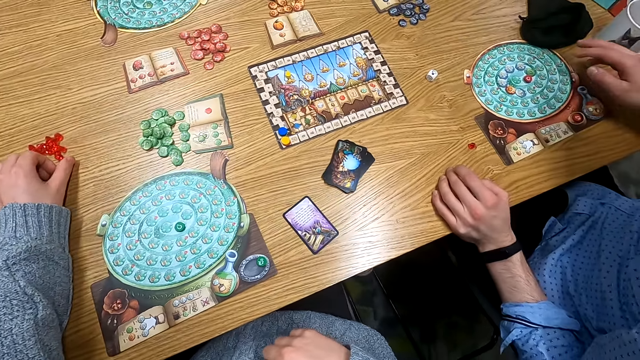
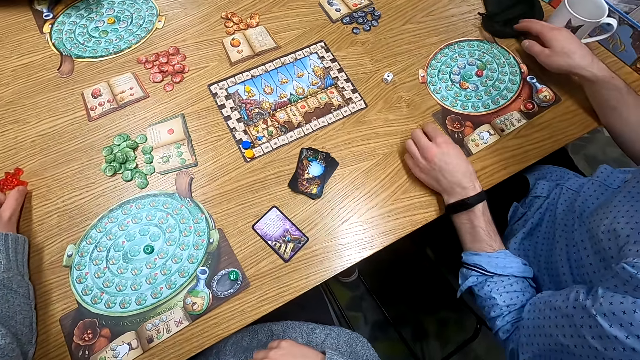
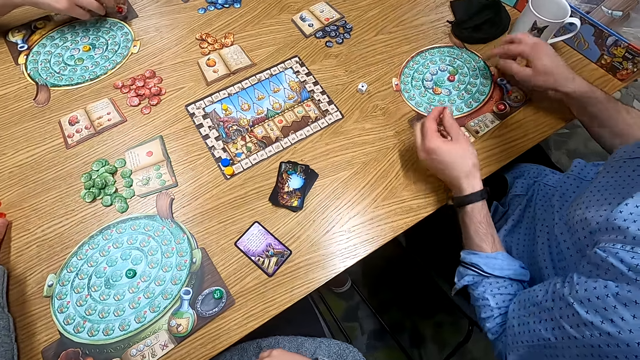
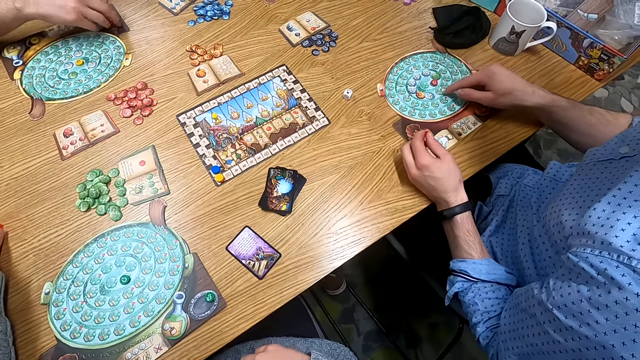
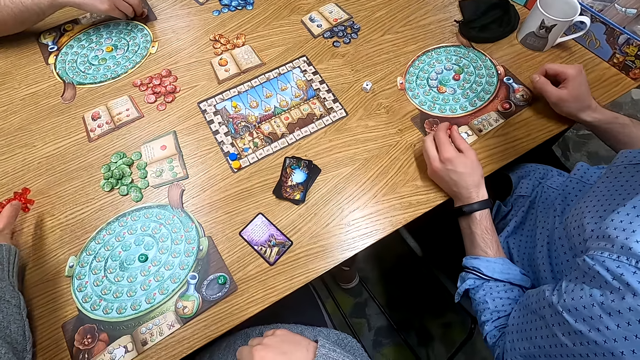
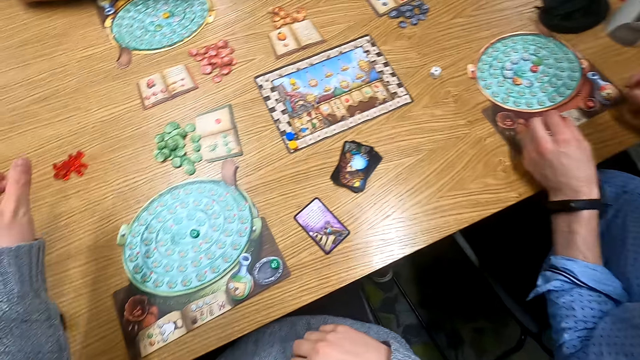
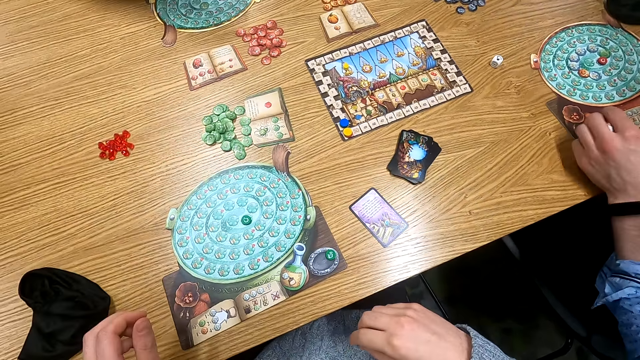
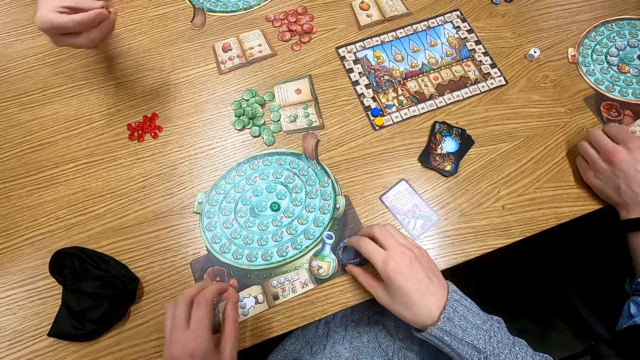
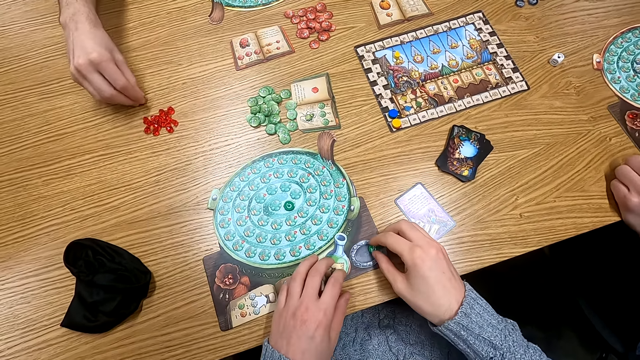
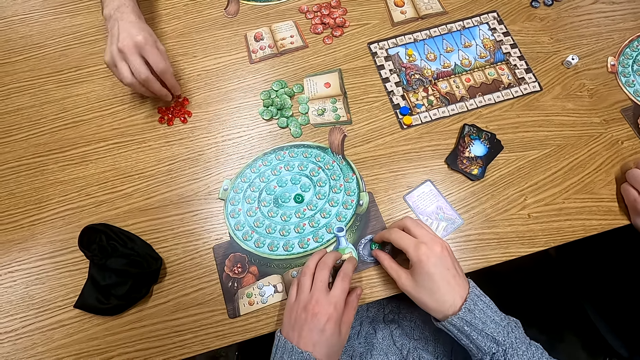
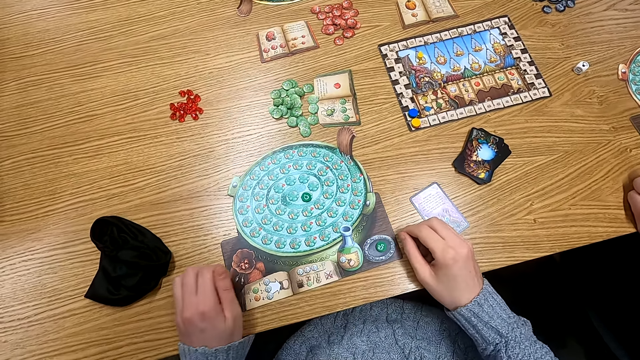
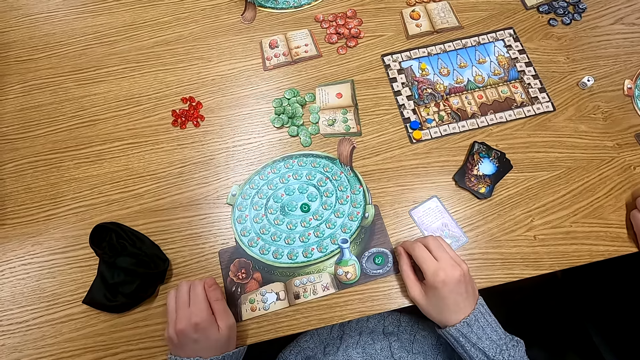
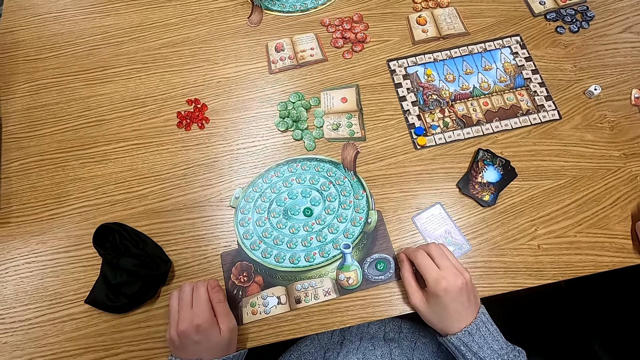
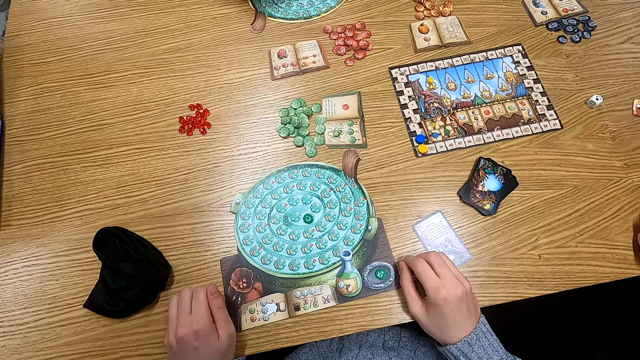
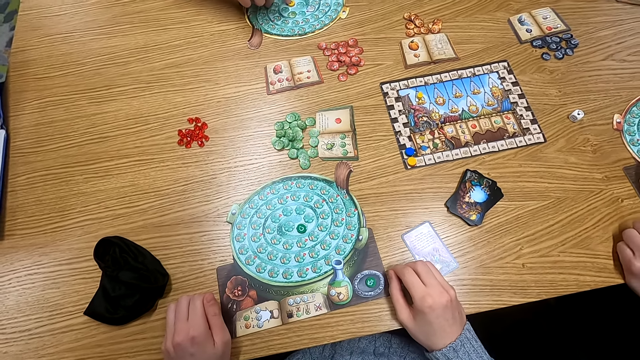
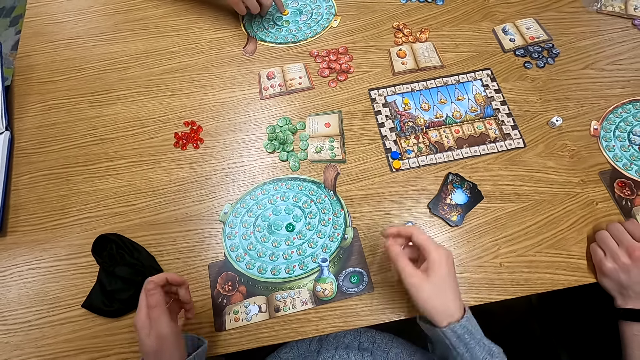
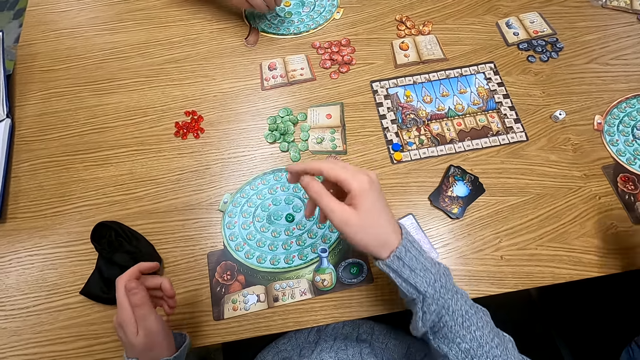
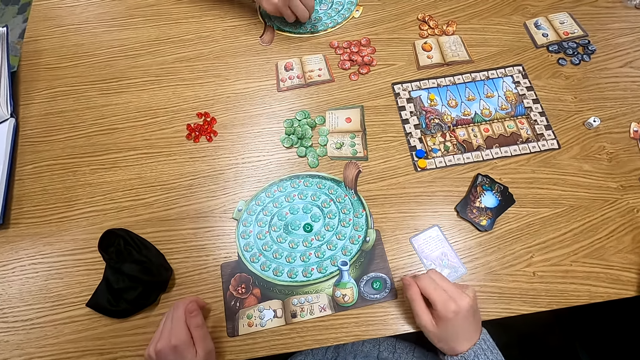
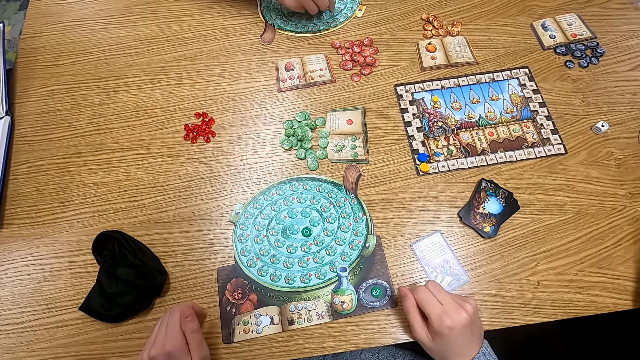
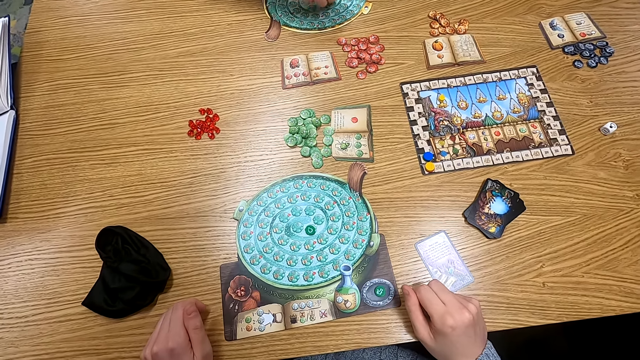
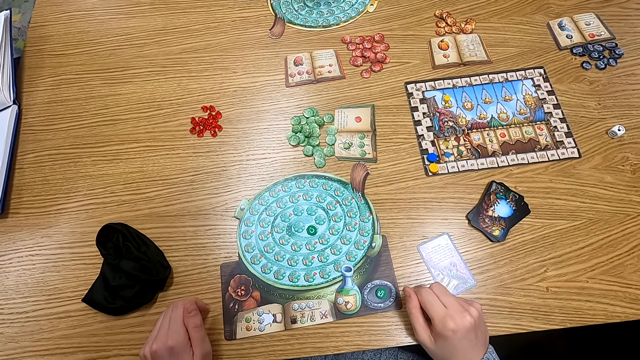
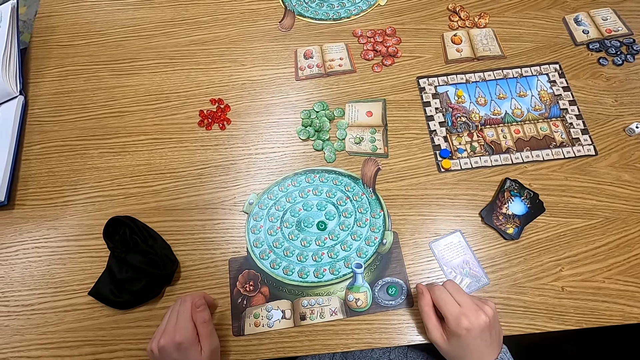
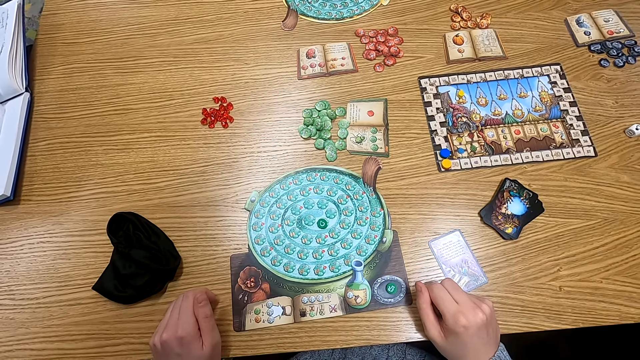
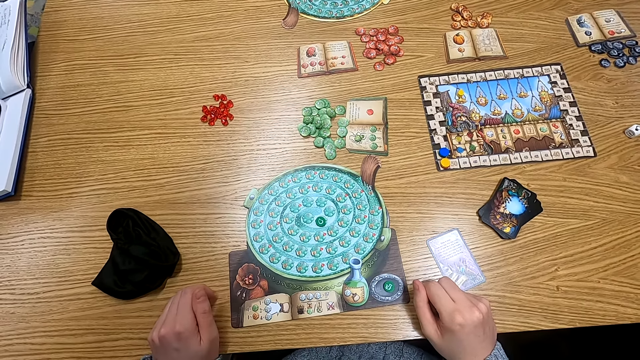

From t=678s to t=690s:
The camera wearer holds a point token on the table. They push a sphere. A man holds a point token on the table. The camera wearer touches a board. Another man holds a point token on the table. The camera wearer turns around. Someone drops a sphere on the table. The other man puts a point token on the table. The camera wearer turns around. The other man holds a point token on the table. Someone picks counters.

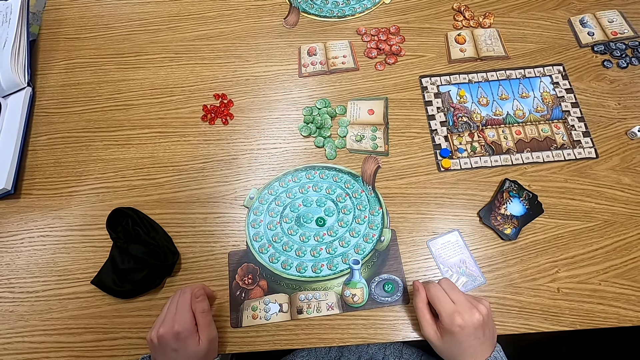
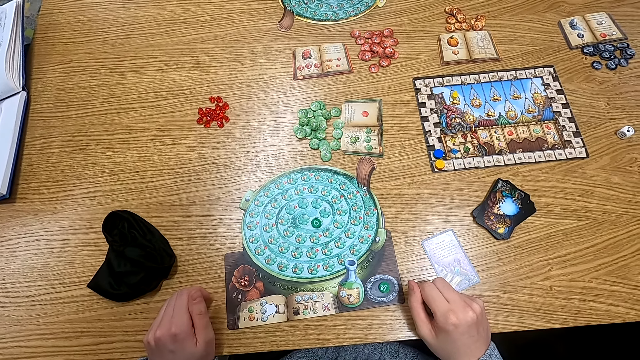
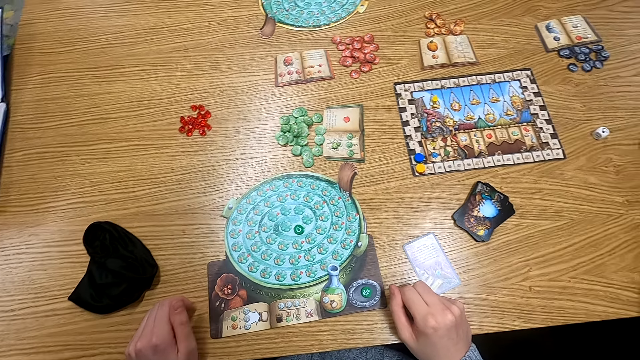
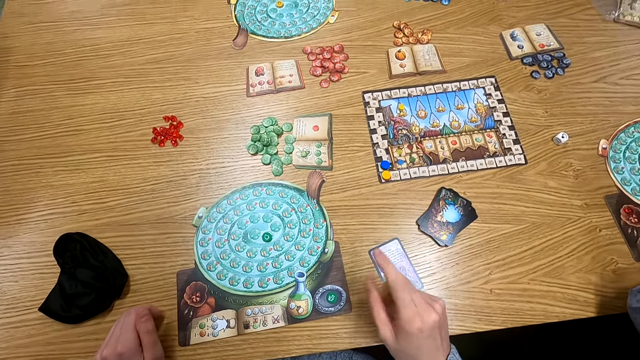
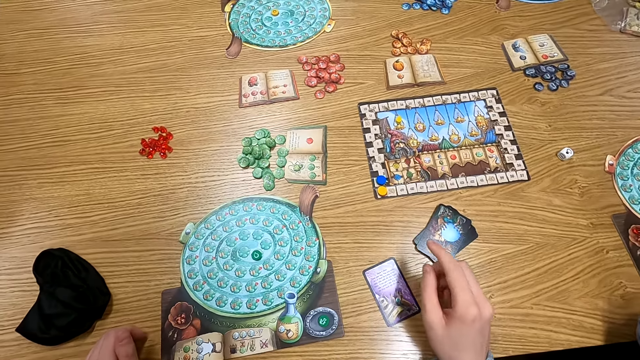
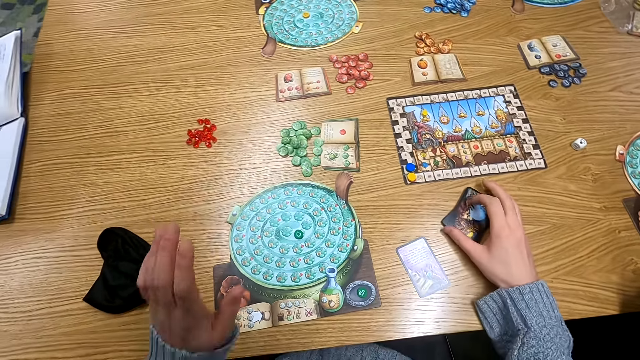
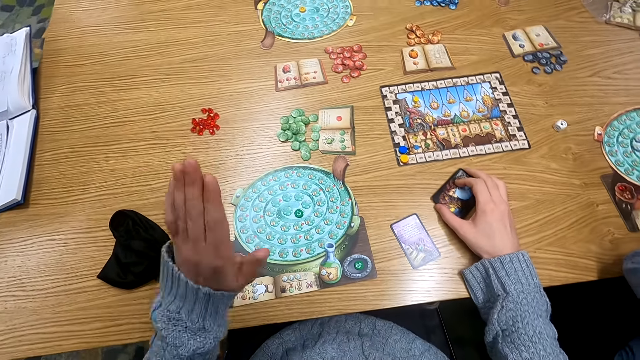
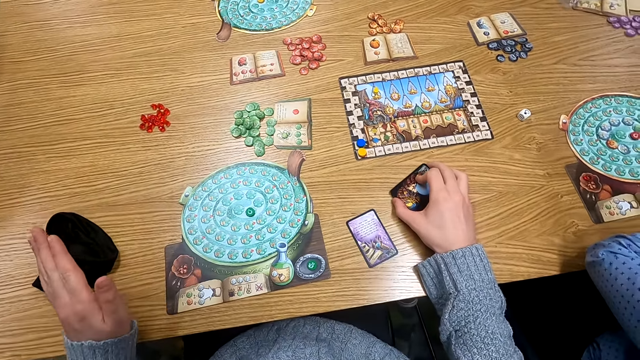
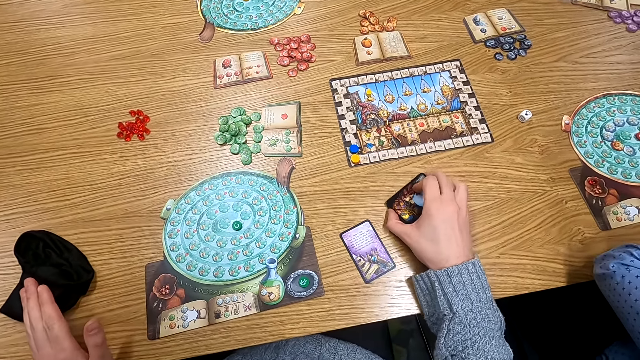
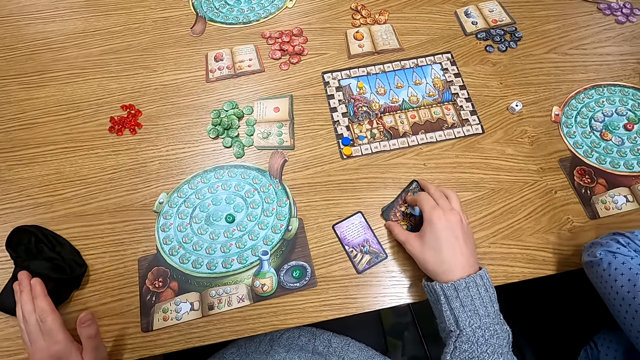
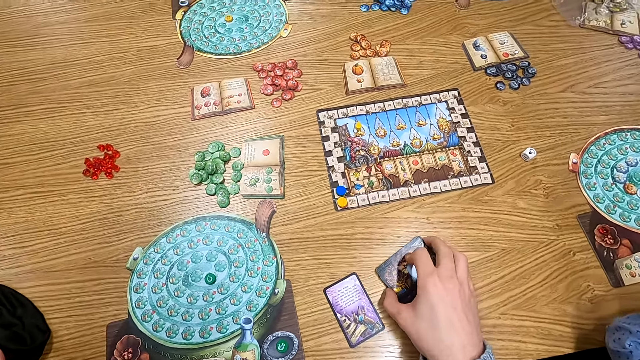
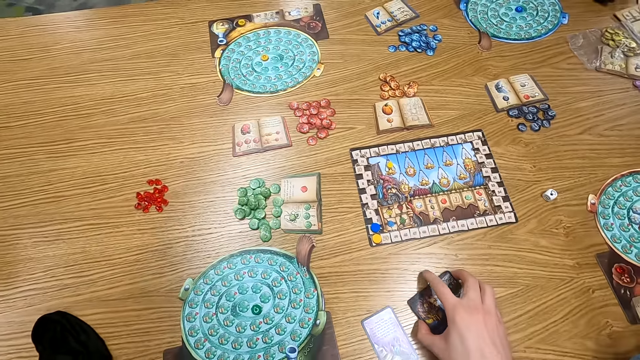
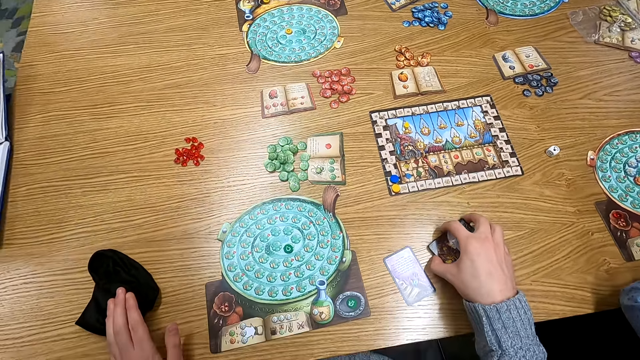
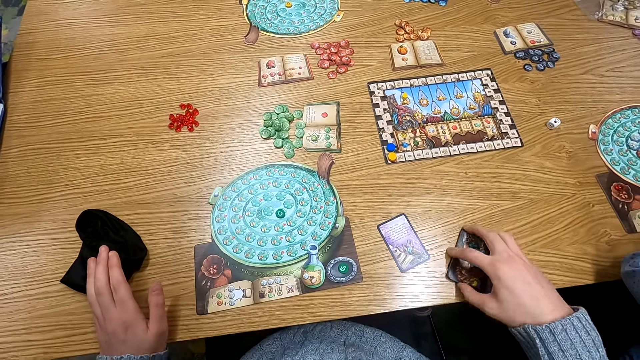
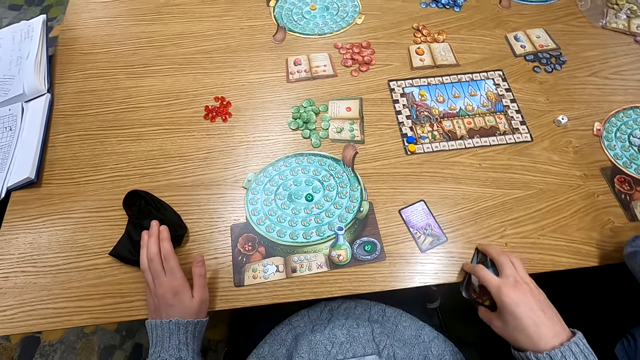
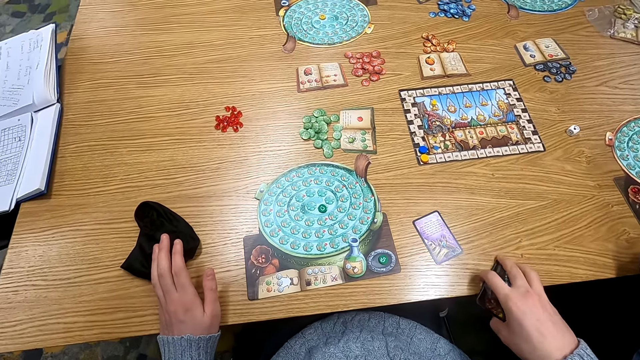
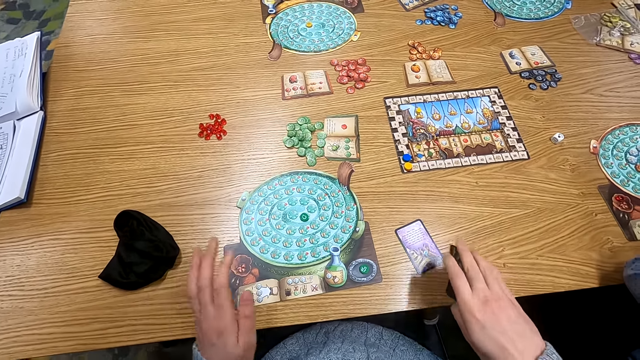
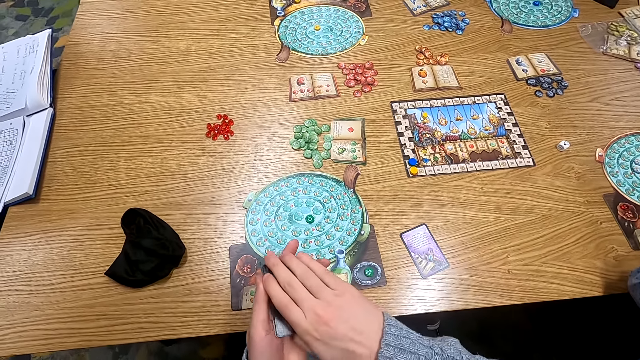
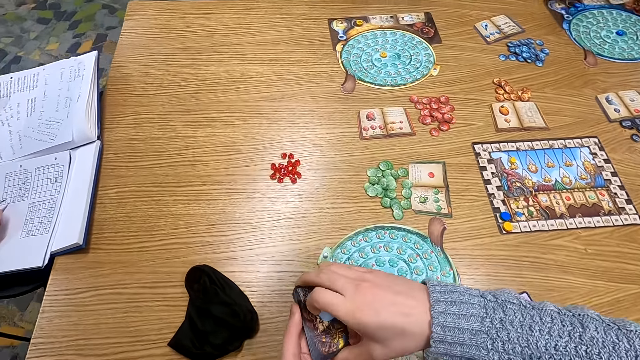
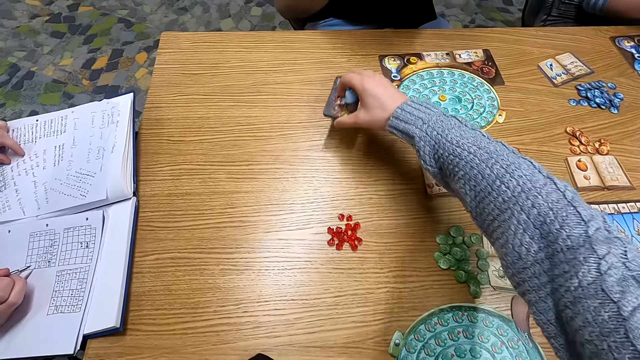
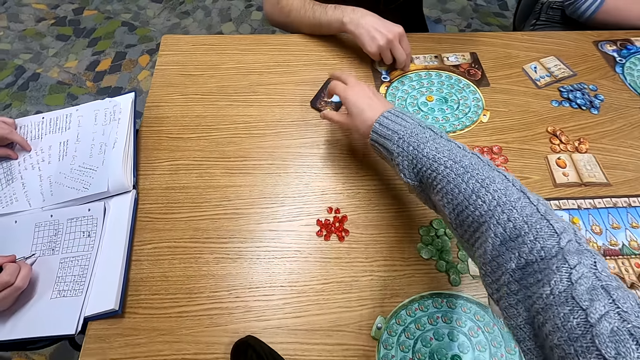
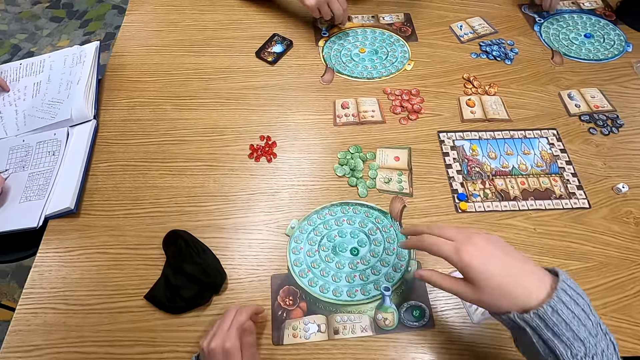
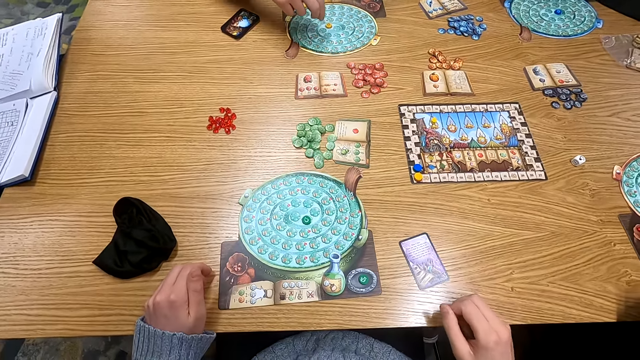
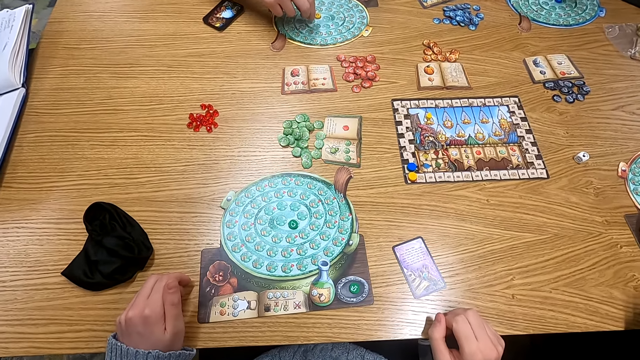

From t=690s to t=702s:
The camera wearer turns around. They hold a playing card on the table. They move a hand around. They turn around. They hold the playing card on the table. They pick cards. They put the playing card on the table. They turn around.
